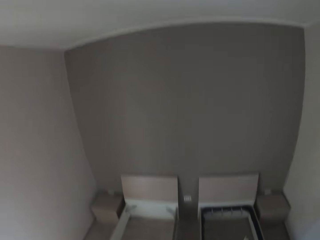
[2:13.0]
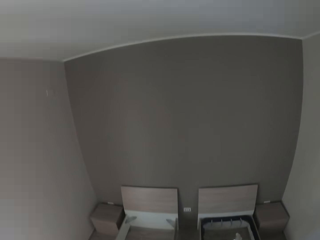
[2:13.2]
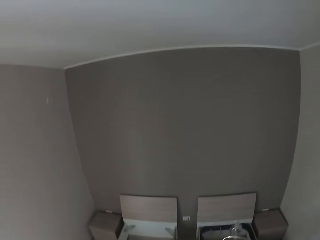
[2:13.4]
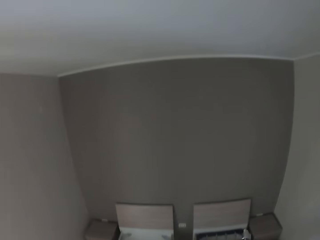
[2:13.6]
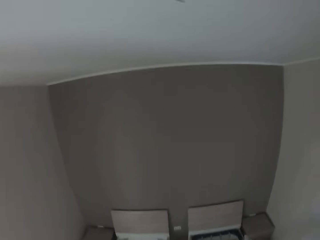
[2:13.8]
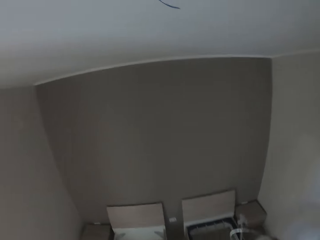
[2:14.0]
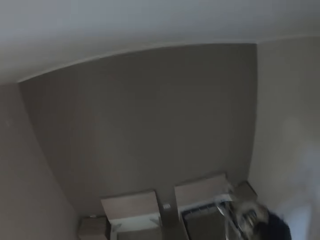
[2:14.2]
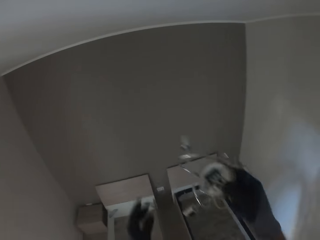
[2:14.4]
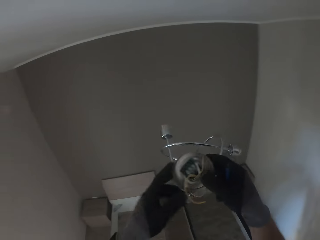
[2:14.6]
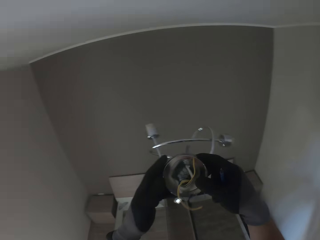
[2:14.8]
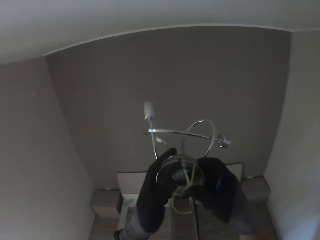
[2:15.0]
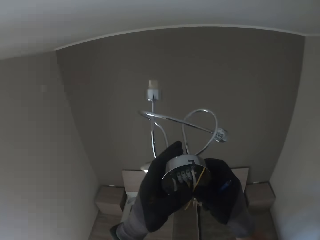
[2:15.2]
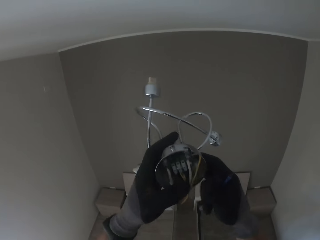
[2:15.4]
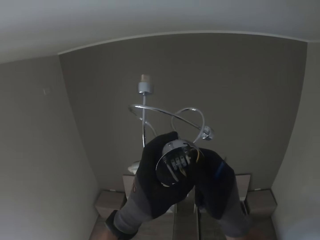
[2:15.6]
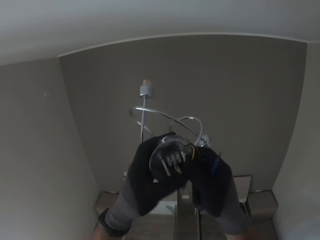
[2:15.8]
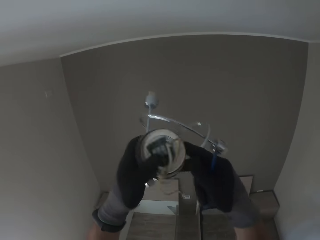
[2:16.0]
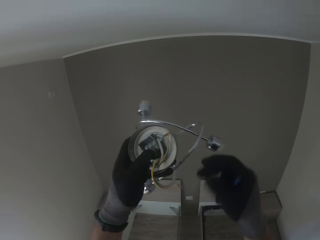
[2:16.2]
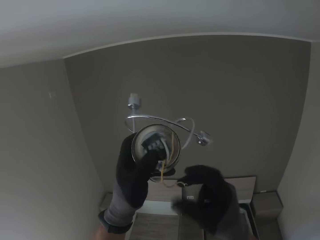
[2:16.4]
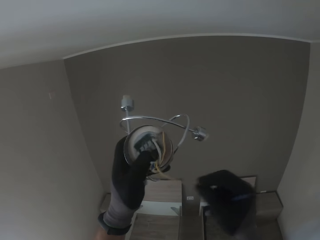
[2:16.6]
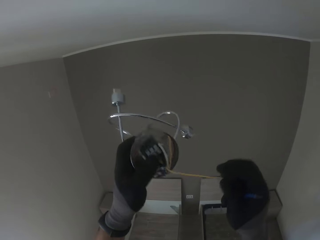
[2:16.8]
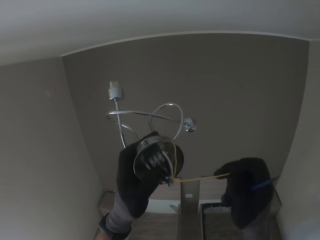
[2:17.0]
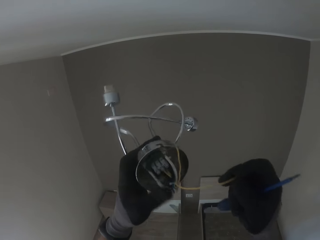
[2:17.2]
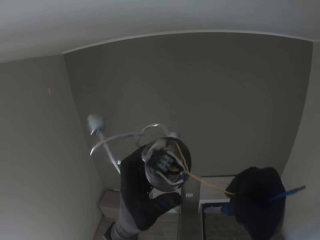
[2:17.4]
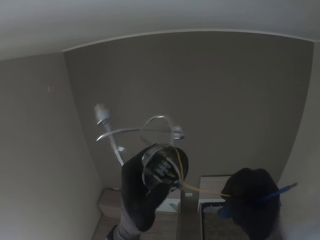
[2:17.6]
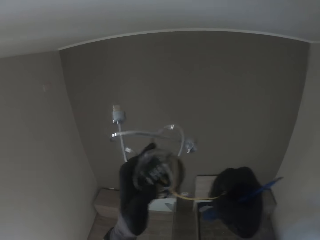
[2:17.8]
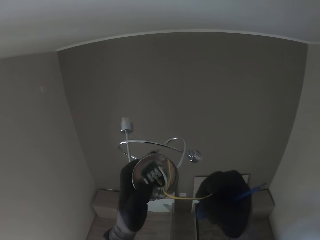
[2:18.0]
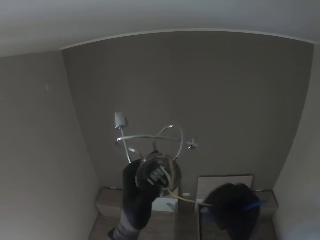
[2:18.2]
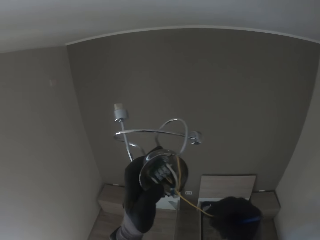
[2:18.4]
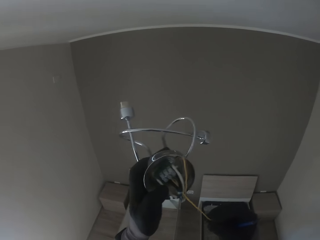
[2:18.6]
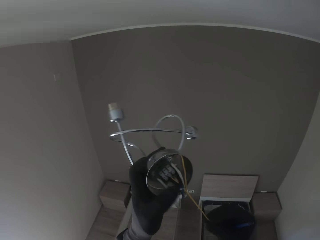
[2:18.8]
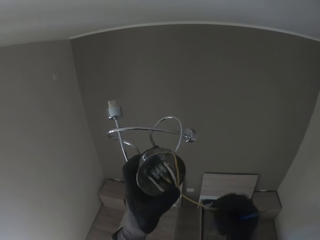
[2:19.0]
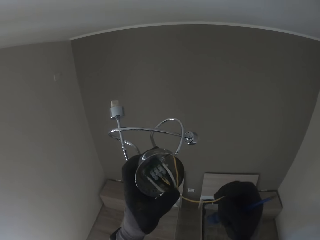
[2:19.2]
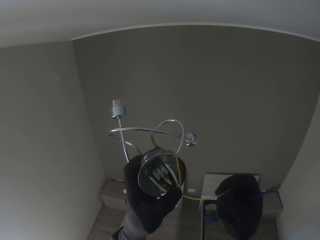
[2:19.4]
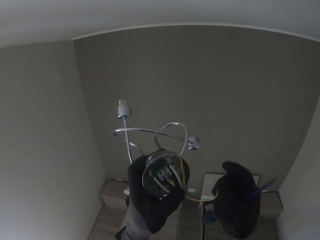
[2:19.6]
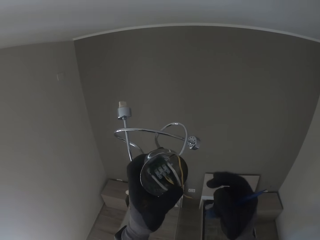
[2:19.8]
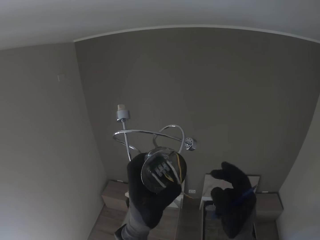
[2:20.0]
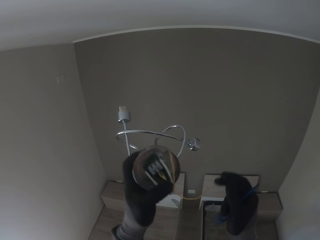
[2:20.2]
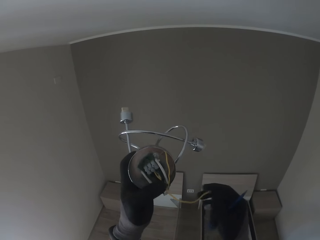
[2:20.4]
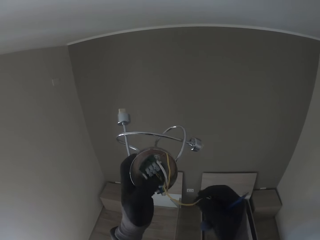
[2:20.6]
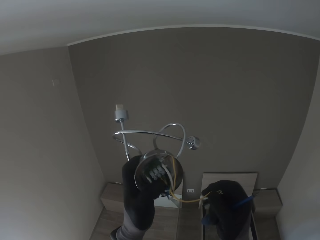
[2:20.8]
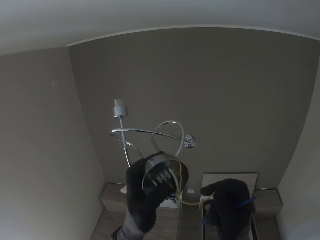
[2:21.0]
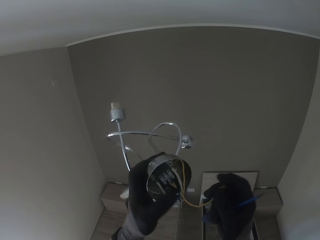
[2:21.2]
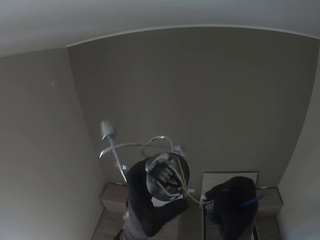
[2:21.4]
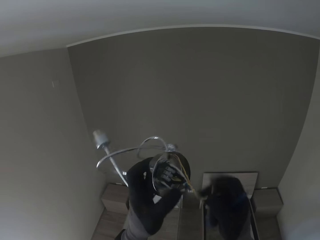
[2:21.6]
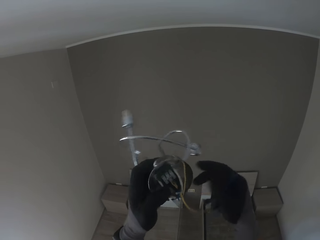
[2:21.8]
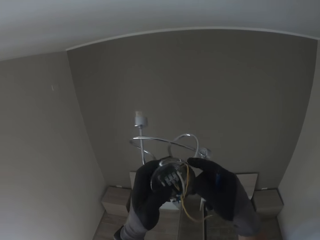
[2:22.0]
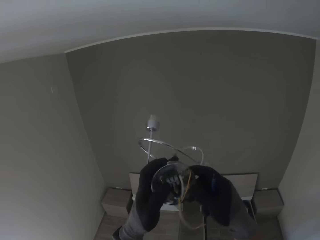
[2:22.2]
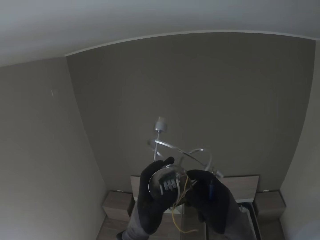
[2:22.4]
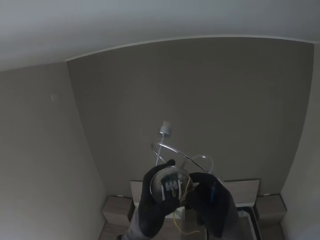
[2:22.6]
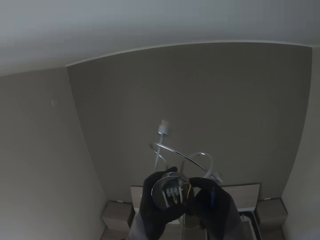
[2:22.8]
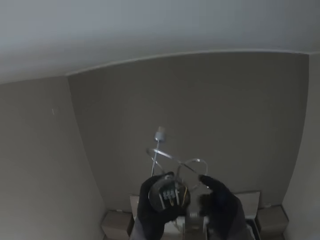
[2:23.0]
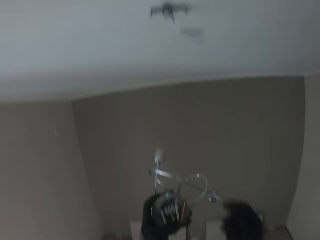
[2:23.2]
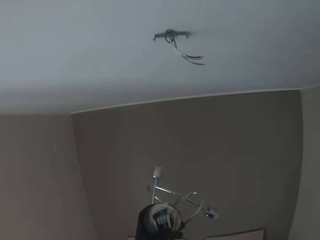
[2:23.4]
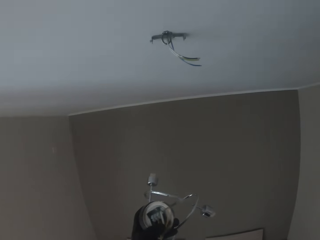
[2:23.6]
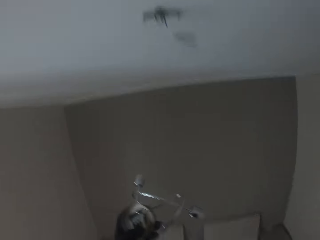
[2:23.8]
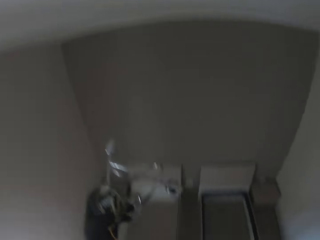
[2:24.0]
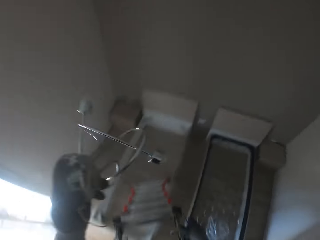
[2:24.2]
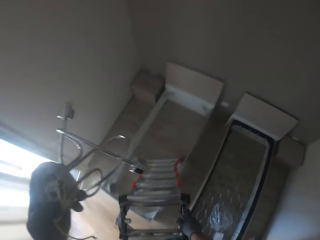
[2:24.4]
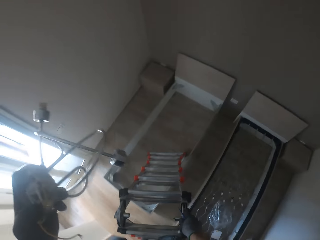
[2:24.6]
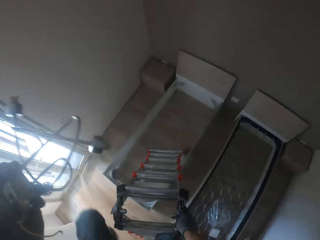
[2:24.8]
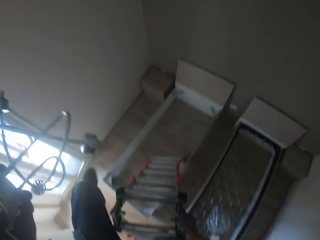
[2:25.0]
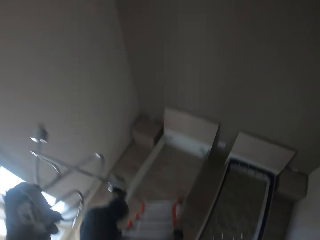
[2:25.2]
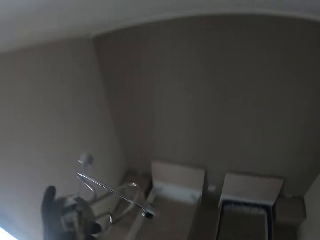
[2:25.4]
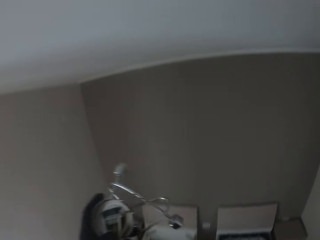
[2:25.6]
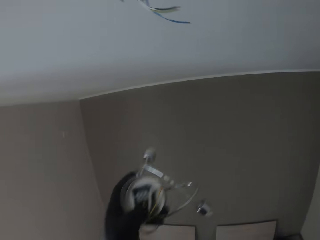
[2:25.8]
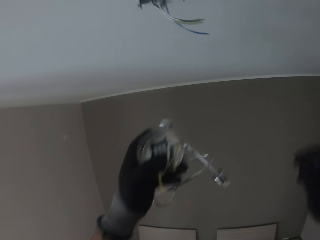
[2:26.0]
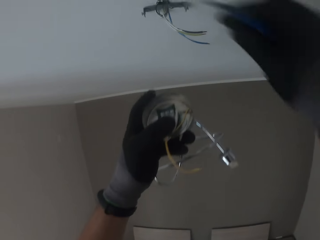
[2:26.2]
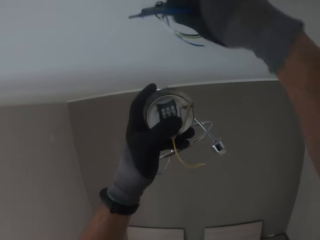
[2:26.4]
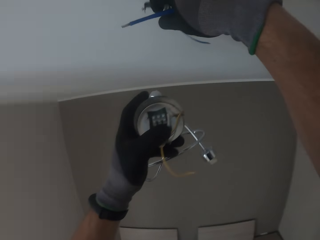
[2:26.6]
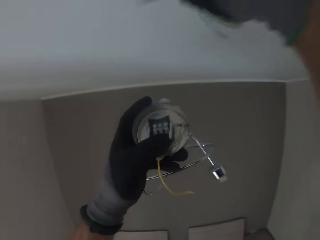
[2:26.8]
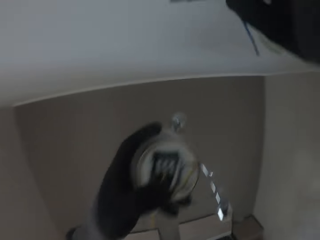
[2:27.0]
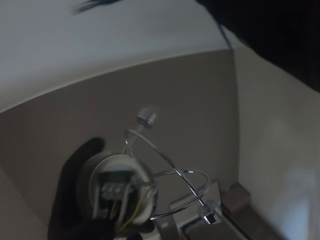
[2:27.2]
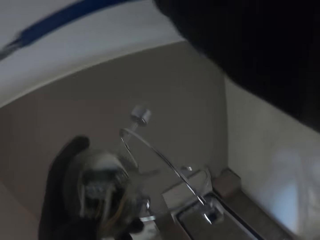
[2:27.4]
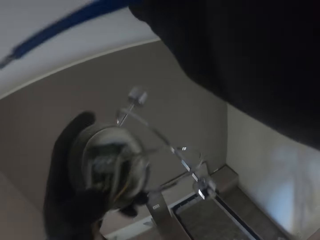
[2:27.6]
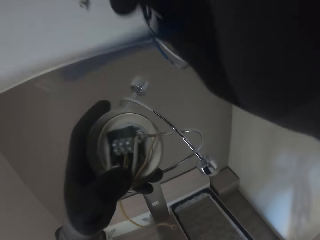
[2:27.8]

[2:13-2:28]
The camera wearer holds the lampholder with both gloved hands. He pulls a wire. He holds the lampholder in his gloved left hand. He moves on the ladder. He holds the electric wire on the ceiling with his right gloved hand.

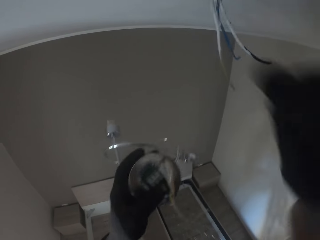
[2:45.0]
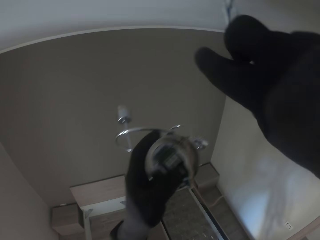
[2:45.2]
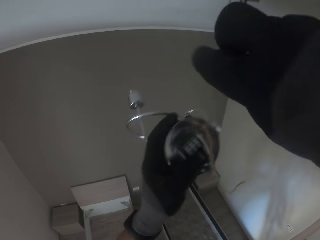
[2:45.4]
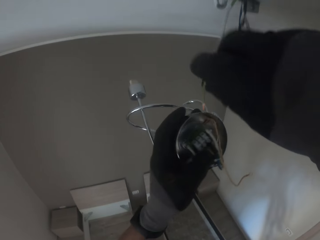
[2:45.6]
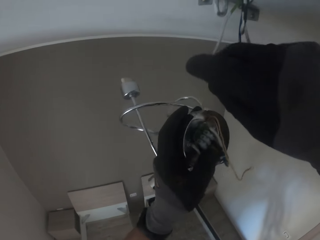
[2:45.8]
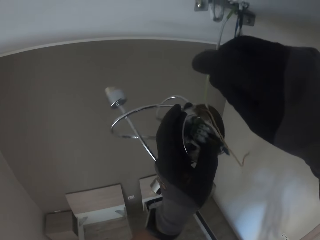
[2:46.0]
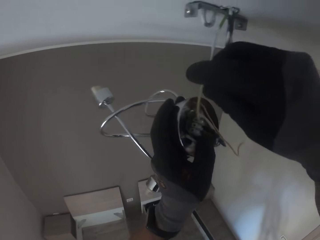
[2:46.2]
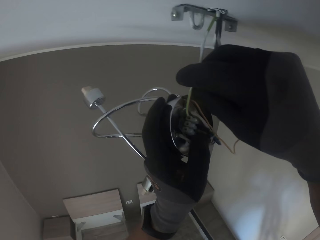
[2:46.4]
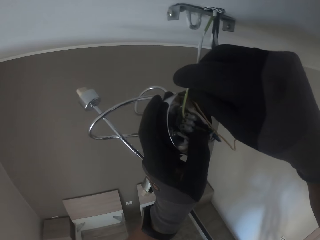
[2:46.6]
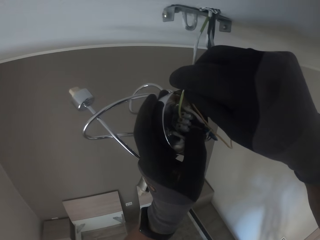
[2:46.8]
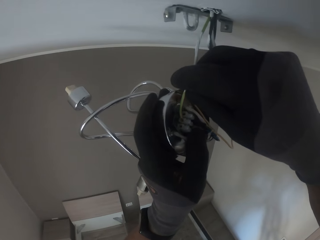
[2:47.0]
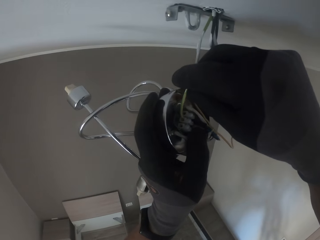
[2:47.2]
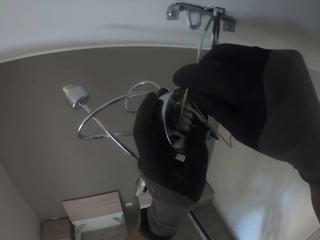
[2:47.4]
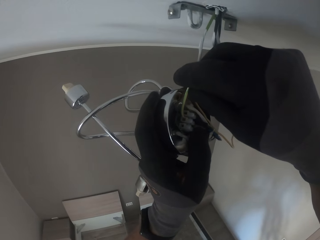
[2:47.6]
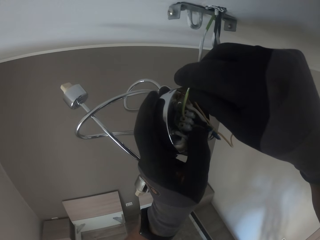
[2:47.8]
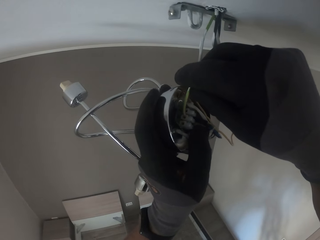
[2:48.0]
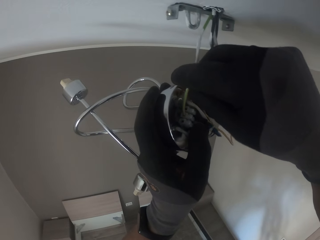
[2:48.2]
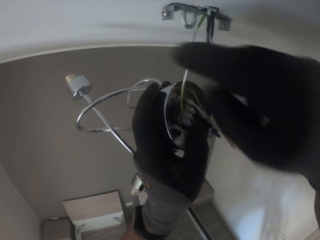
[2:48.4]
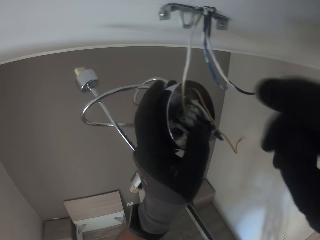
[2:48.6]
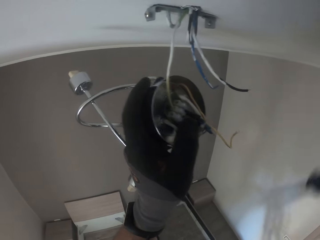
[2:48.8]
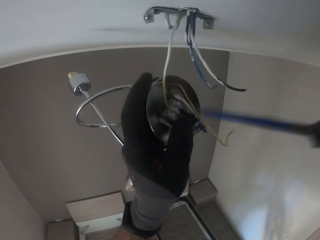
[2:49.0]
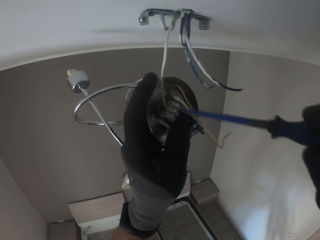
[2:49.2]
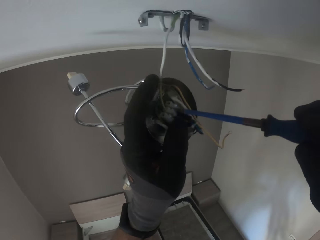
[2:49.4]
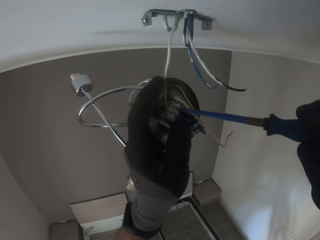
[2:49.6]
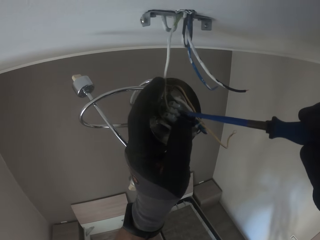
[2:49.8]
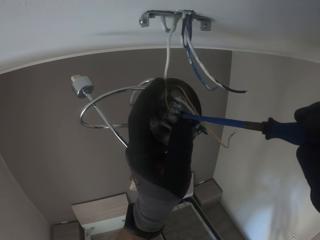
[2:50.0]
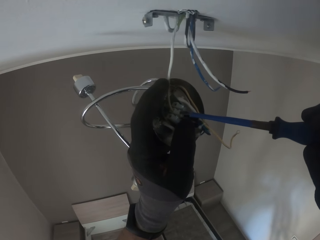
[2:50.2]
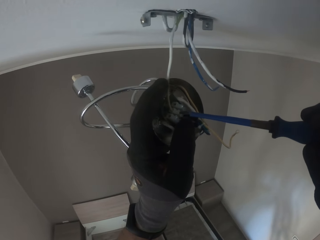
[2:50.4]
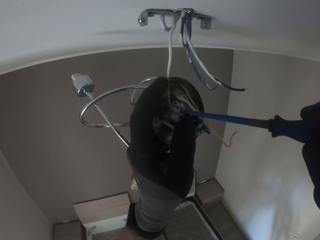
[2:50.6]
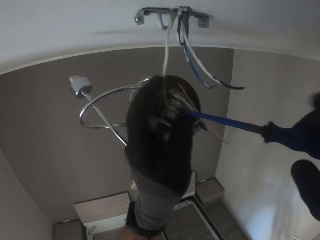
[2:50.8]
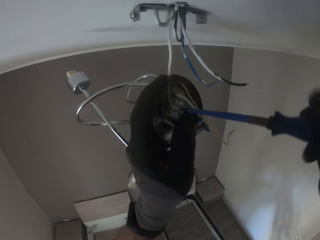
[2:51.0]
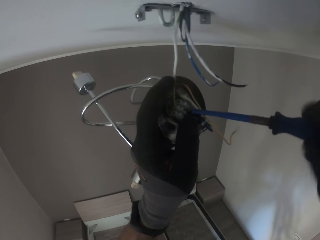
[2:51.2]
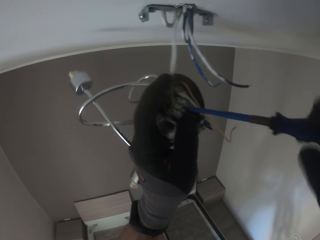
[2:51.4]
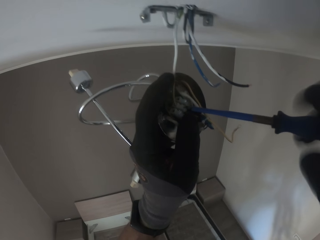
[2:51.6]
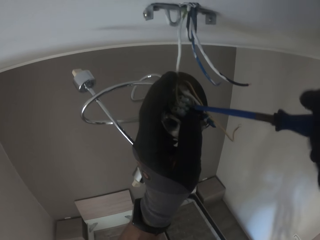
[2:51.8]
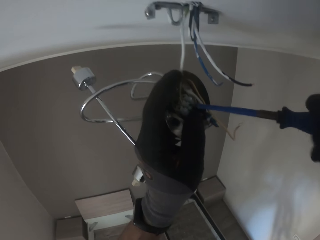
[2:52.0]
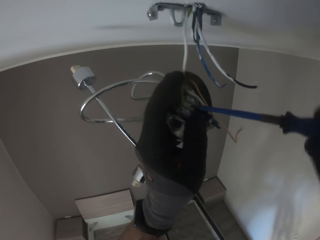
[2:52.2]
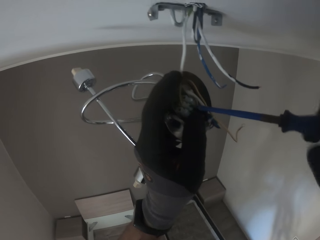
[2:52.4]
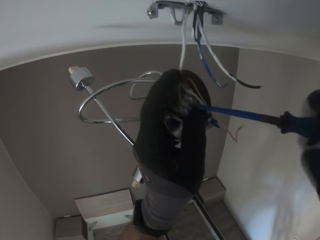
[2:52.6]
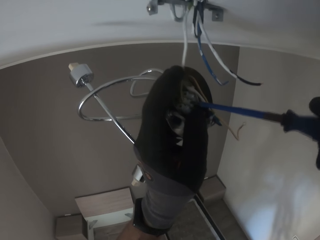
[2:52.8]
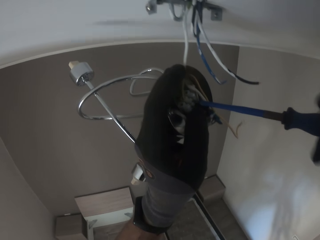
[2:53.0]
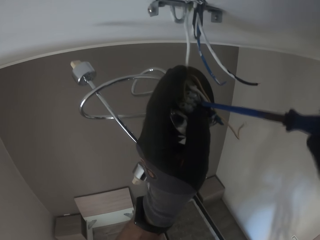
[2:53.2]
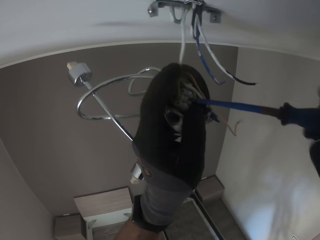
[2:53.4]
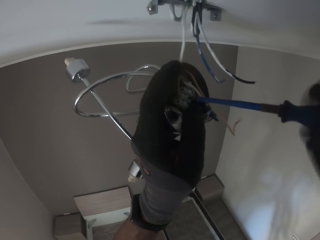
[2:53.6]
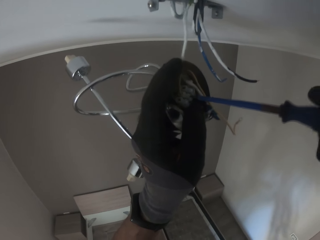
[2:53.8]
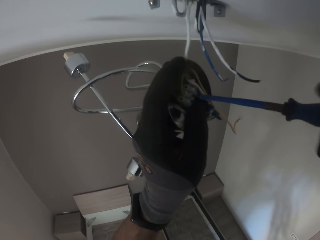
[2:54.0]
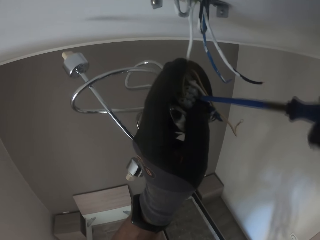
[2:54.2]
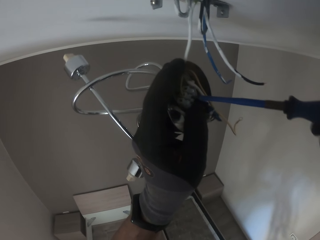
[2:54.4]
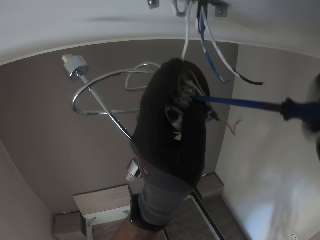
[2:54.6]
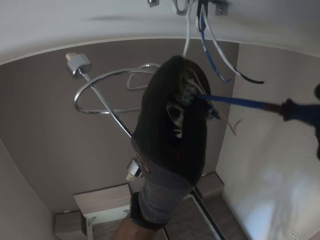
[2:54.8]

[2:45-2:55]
The camera wearer holds the wire on the ceiling with his right gloved hand. He inserts the wire in his right gloved hand into the lampholder in his left gloved hand. He tightens the wire with a screw in his right gloved hand into the lampholder in his left gloved hand, tightening the screw with a screwdriver.
